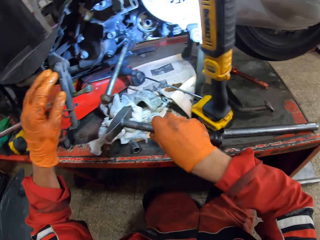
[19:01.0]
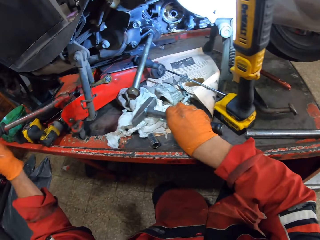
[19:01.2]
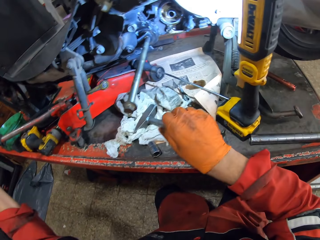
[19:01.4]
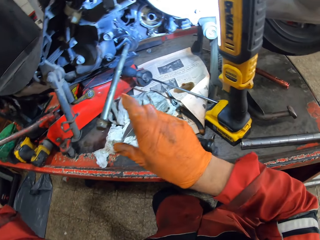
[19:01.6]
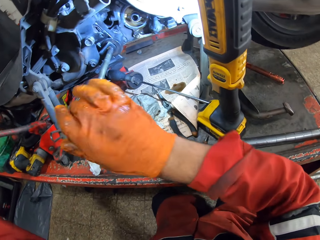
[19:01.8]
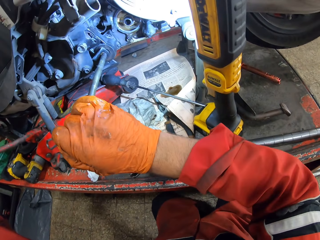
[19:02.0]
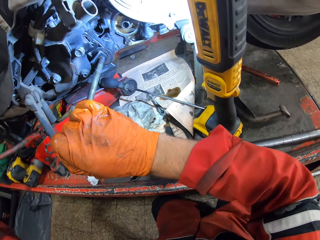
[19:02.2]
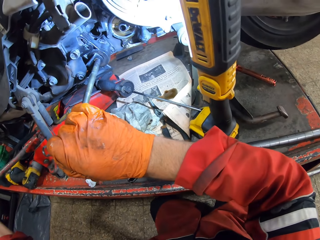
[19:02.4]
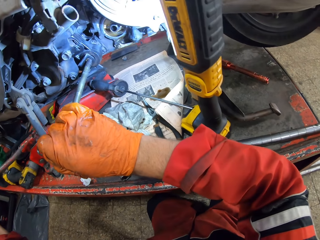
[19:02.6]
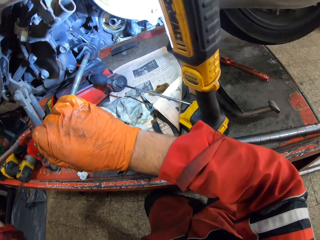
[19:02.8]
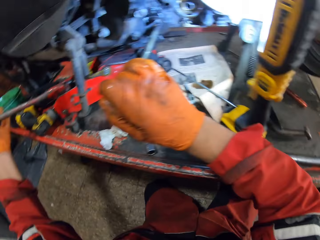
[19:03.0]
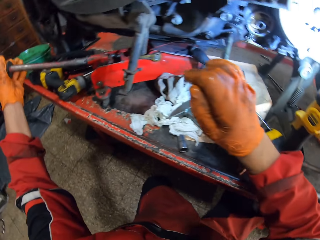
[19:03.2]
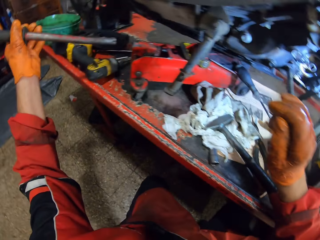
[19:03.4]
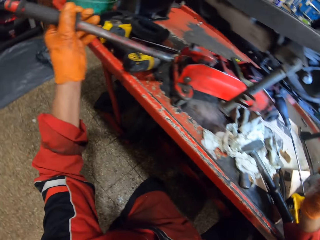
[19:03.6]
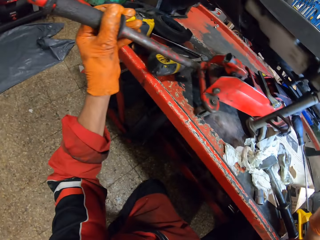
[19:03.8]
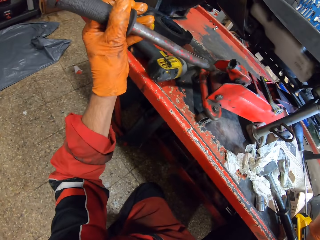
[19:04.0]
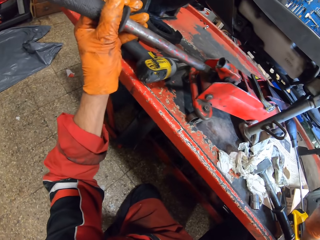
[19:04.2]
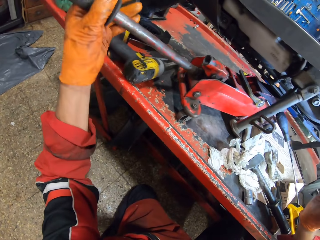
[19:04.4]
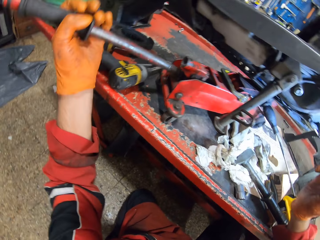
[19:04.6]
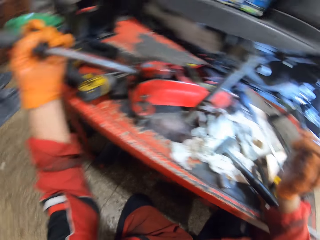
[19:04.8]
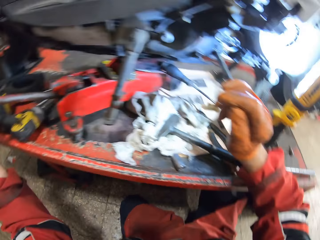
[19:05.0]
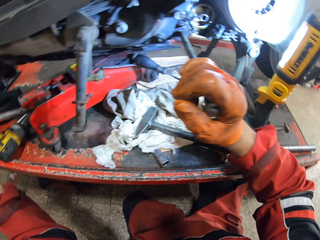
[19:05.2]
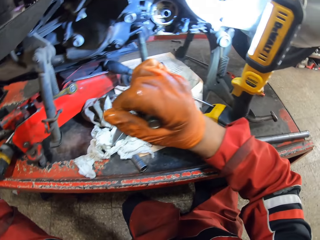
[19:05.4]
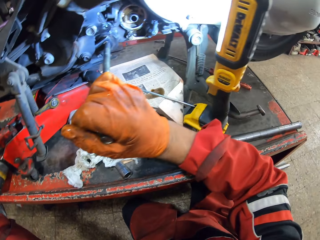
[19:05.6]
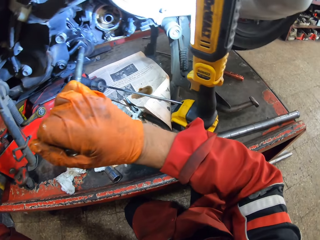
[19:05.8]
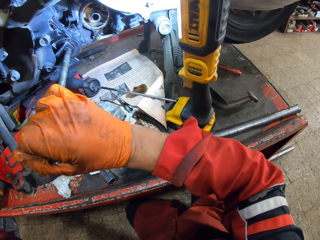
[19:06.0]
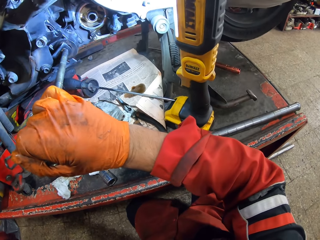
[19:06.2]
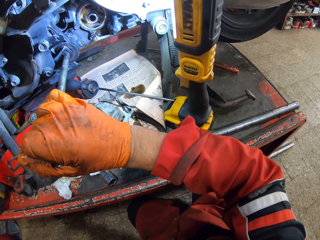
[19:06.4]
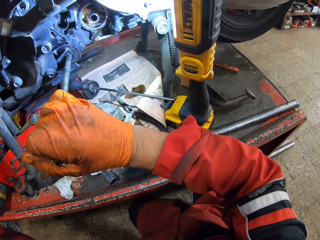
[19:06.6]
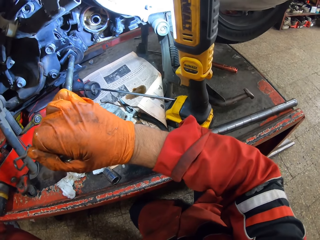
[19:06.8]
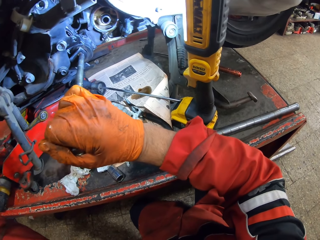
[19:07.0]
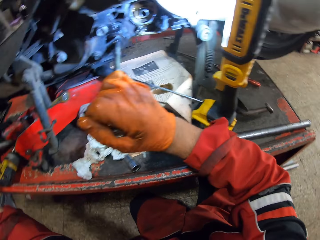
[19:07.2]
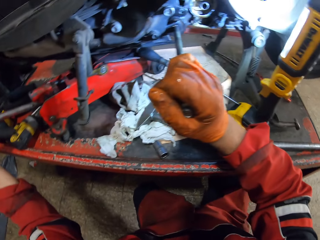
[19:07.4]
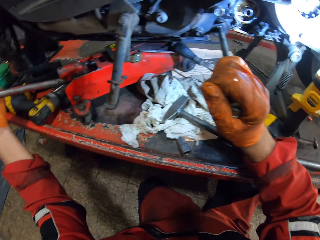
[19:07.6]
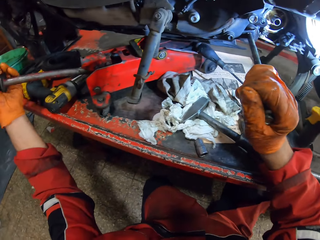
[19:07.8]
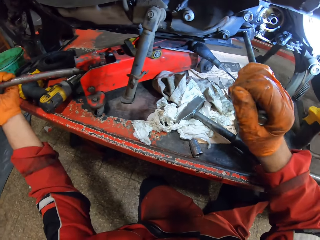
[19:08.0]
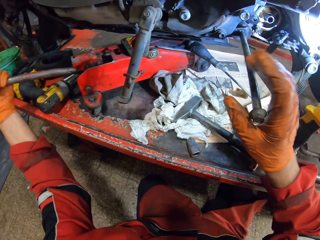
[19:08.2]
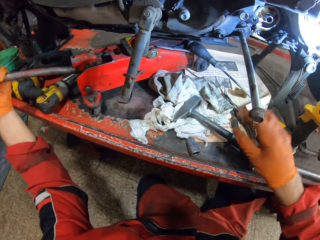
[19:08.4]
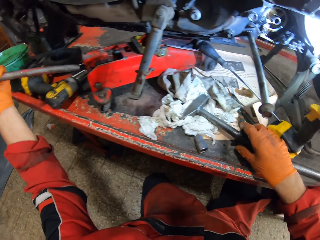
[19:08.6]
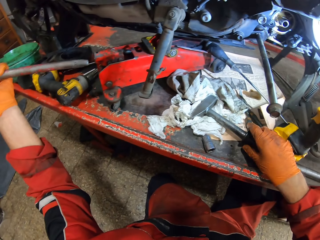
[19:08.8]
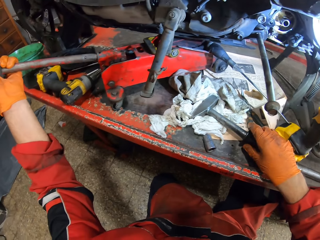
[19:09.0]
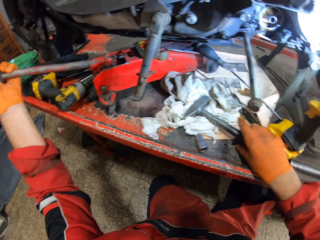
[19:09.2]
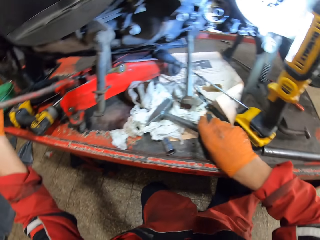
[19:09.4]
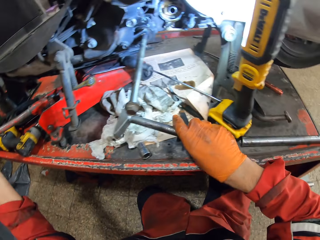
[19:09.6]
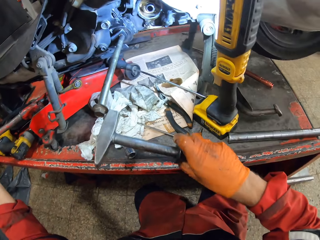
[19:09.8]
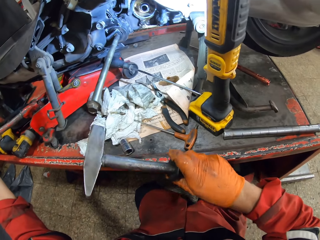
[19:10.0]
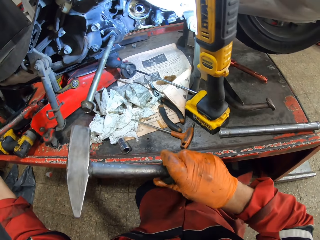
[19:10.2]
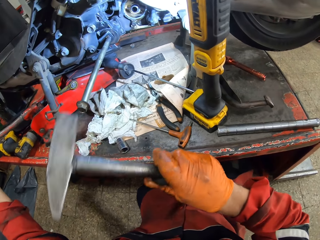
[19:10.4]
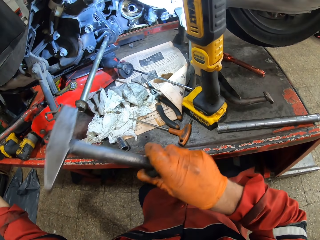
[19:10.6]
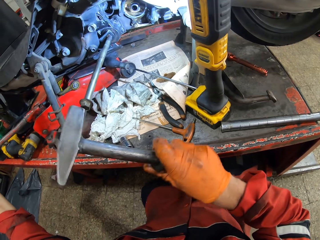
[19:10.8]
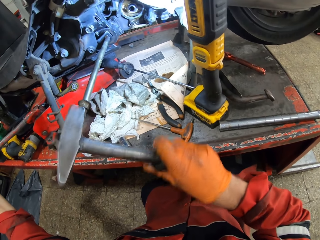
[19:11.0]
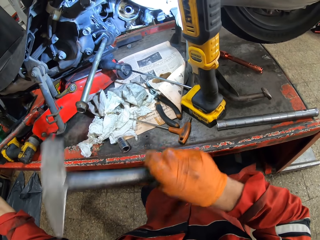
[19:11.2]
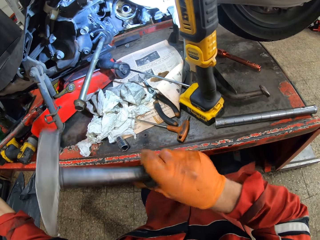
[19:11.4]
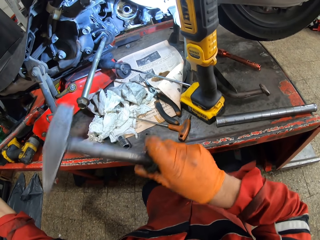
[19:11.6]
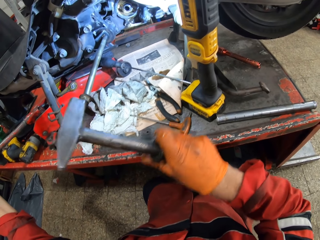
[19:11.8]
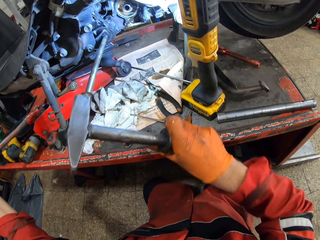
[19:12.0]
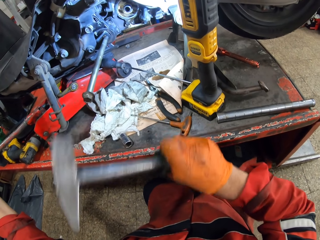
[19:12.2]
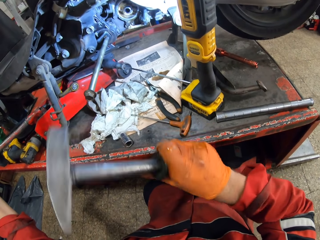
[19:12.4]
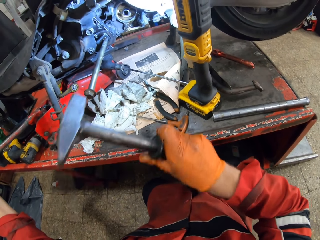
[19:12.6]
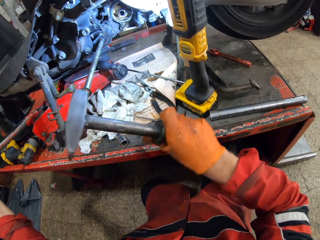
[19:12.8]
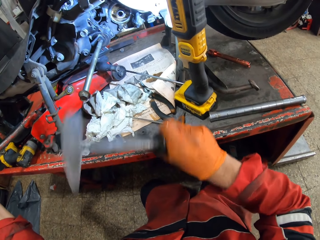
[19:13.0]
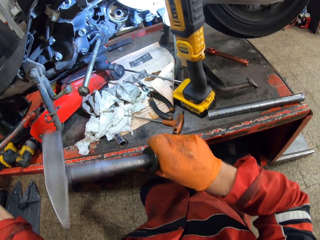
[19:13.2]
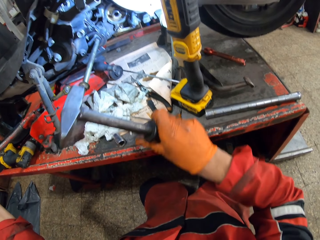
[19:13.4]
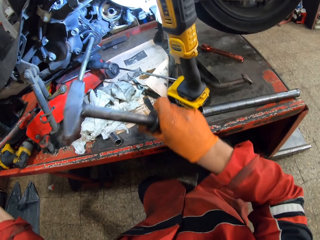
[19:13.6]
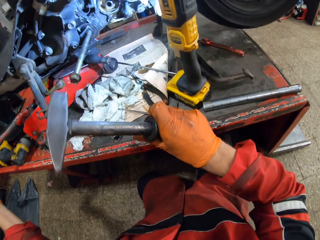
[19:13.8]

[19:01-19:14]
The camera wearer drops the hammer on the workbench. He adjusts the gear with his left hand. He holds the long bolt with his right hand. He fixes the gear handle in the gear hole with his left hand. He holds a chisel. He picks the hammer with his right hand. He hammers the long bolt.

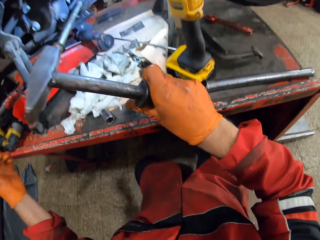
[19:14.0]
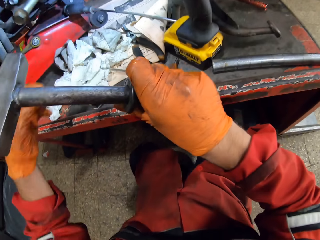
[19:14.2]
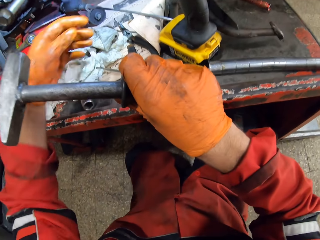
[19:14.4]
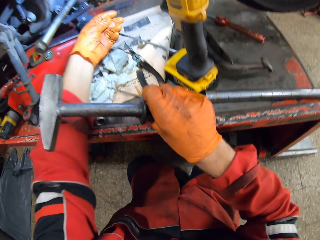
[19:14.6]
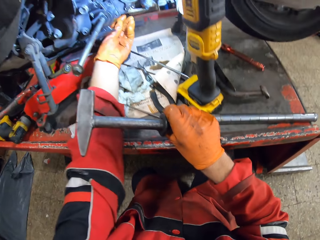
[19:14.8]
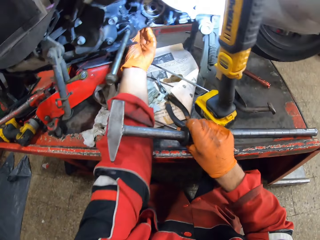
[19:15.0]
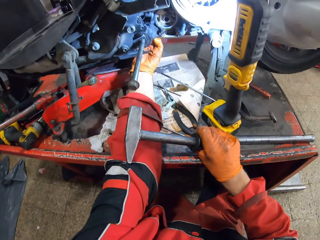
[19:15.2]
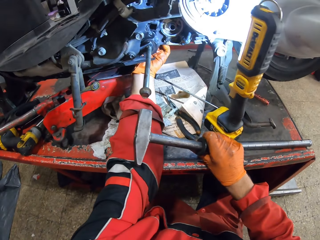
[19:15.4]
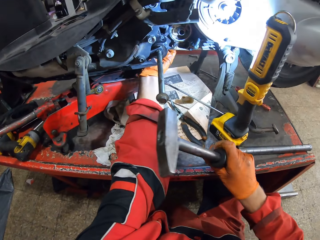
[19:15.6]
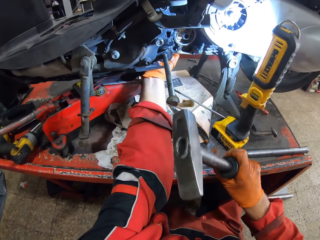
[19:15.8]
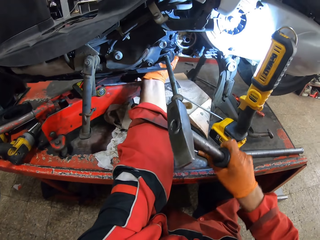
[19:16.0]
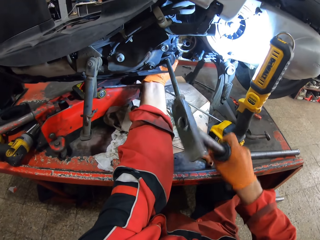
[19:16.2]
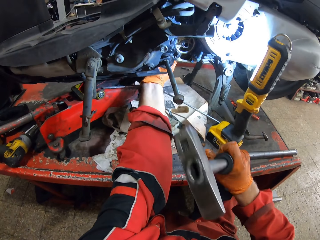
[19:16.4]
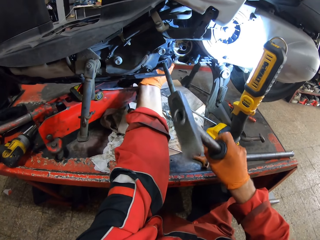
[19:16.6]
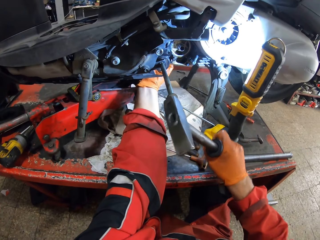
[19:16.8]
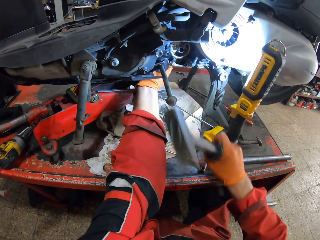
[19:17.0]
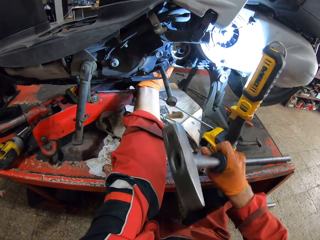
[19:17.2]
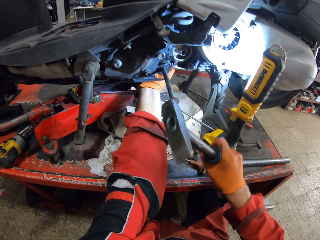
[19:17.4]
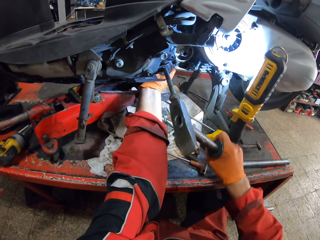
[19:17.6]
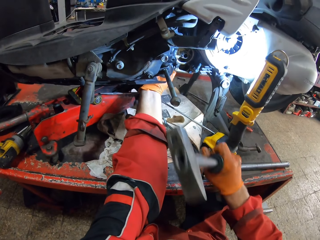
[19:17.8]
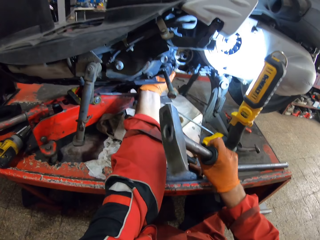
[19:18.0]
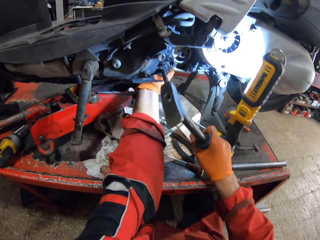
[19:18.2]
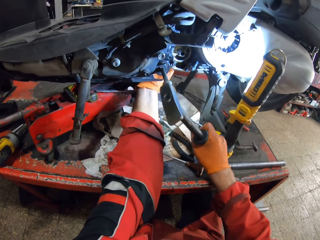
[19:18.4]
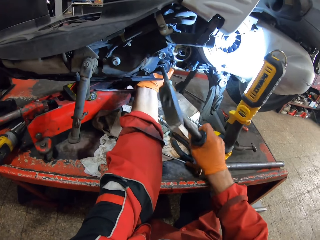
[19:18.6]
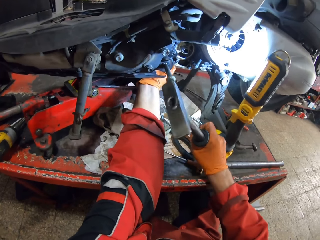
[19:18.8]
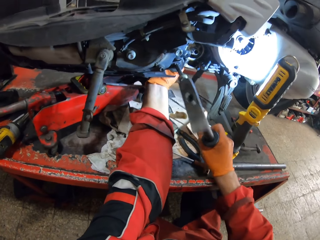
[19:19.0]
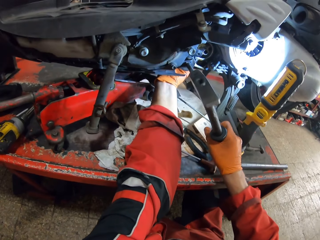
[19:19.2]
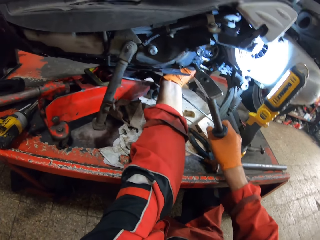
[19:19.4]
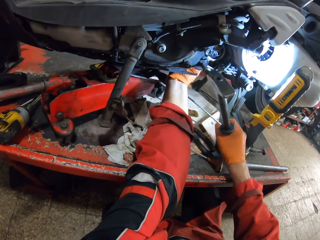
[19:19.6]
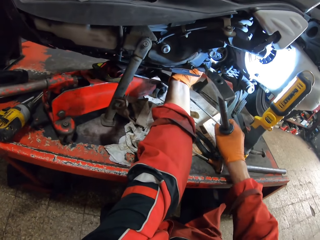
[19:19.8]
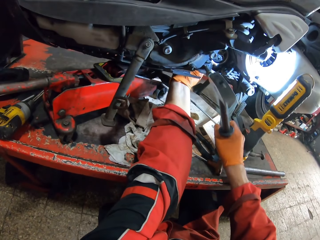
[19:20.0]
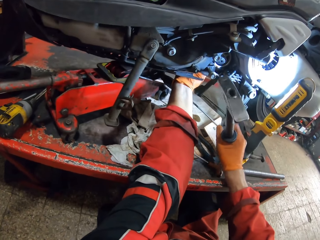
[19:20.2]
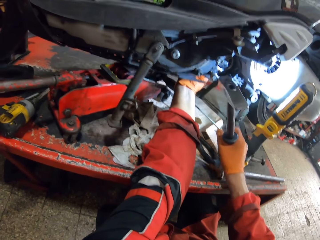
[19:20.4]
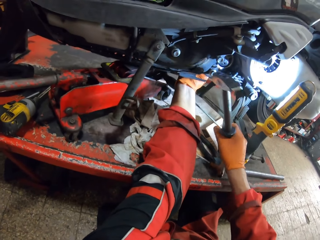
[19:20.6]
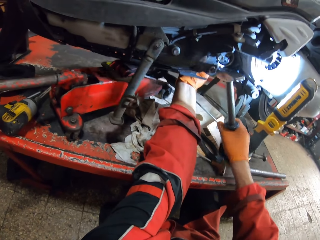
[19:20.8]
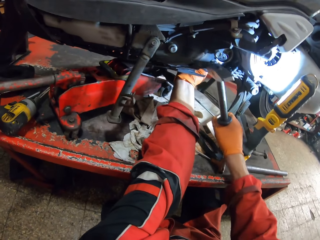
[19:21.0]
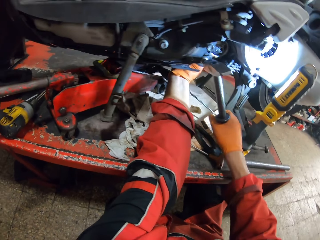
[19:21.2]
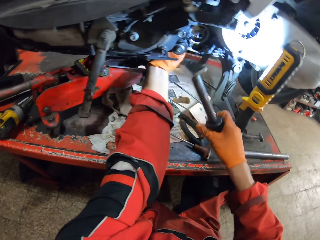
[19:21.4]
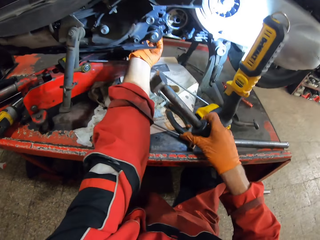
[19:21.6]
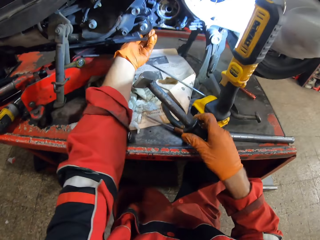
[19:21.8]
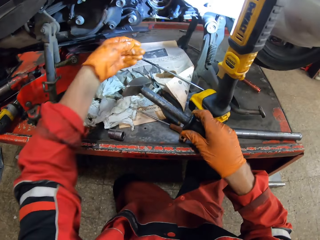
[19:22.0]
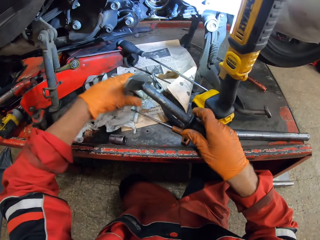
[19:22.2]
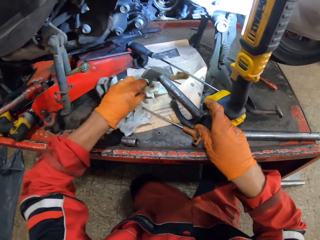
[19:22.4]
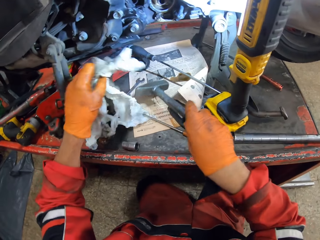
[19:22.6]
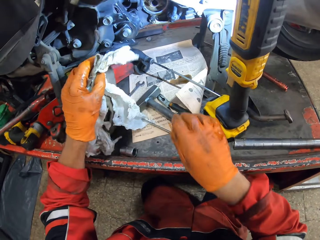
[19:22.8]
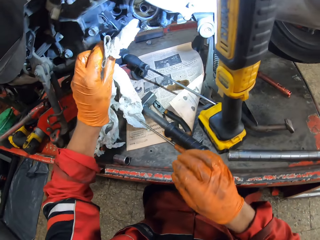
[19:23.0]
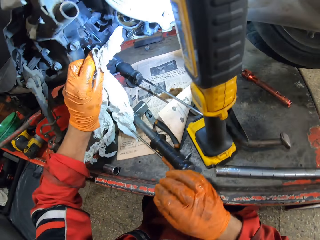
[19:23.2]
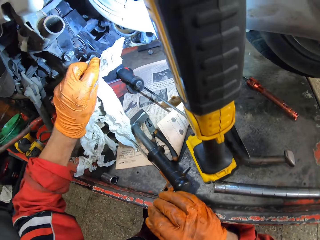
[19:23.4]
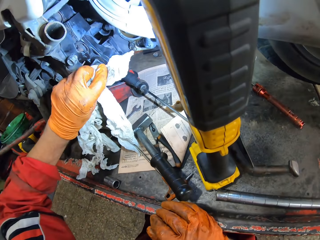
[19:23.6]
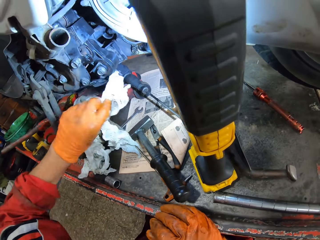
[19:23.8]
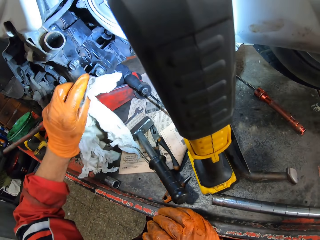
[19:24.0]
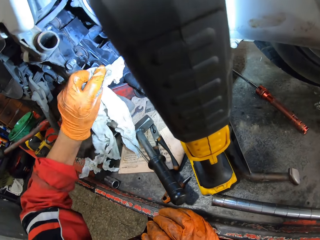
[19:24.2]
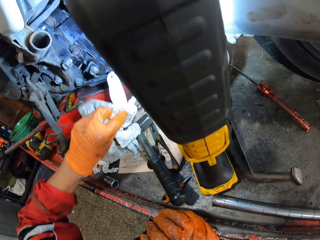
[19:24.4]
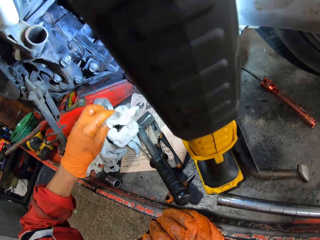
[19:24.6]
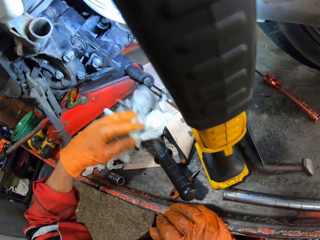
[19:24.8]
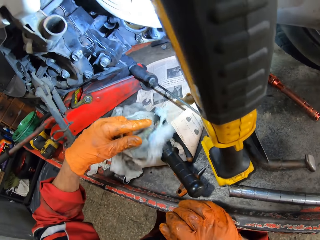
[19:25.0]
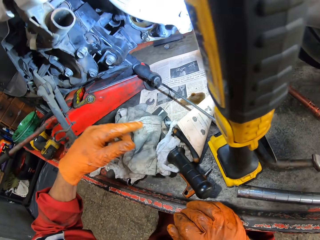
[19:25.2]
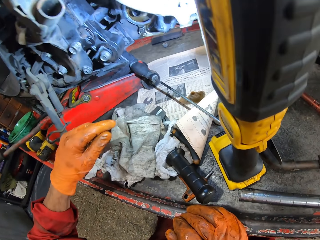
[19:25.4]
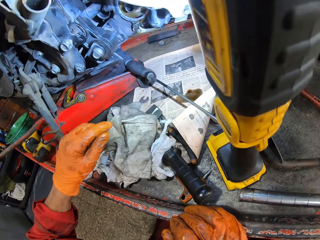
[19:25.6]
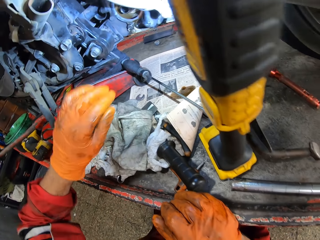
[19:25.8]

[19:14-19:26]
The camera wearer holds the other end of the long bolt with his left hand. He hammers the long bolt. He picks a tissue from the workbench with his left hand. He drops the hammer. He wipes the bolt with the tissue. He drops the tissue.
